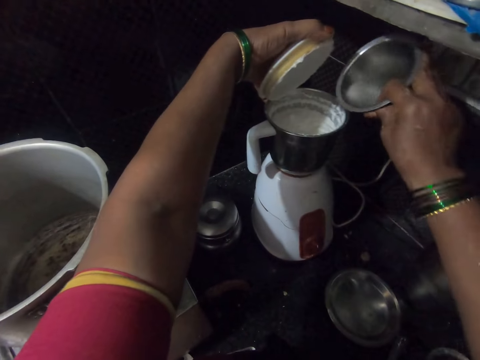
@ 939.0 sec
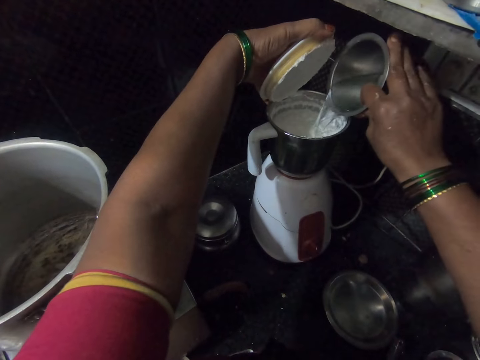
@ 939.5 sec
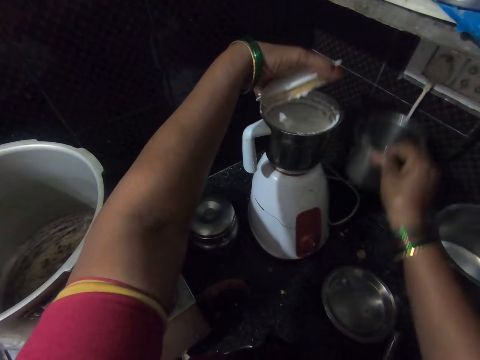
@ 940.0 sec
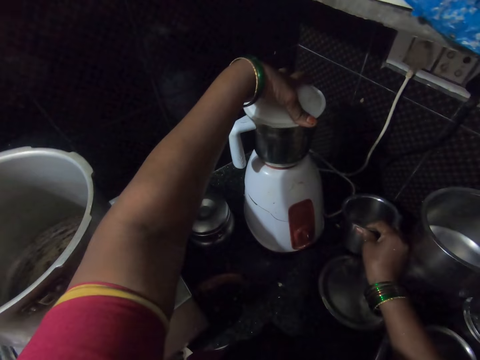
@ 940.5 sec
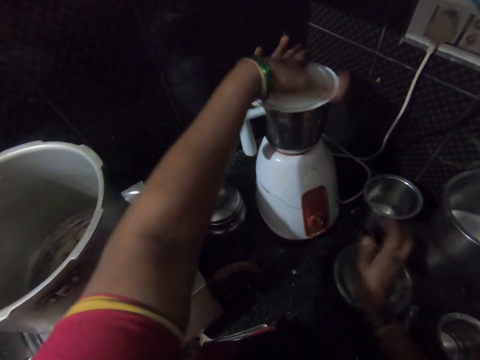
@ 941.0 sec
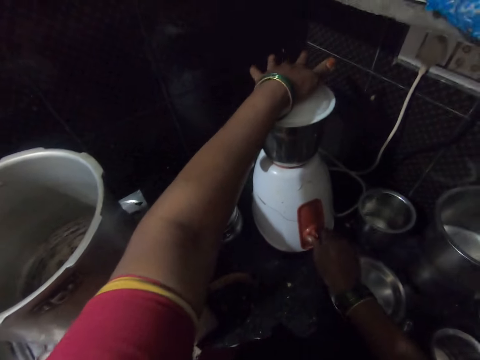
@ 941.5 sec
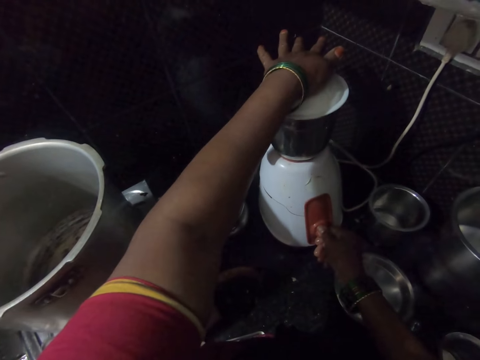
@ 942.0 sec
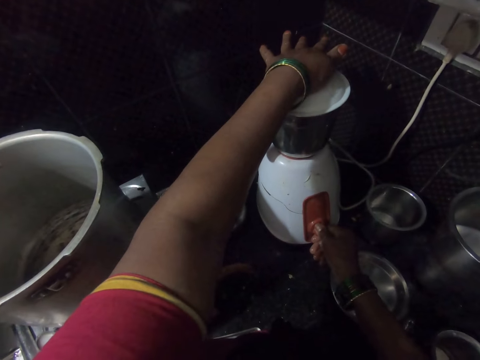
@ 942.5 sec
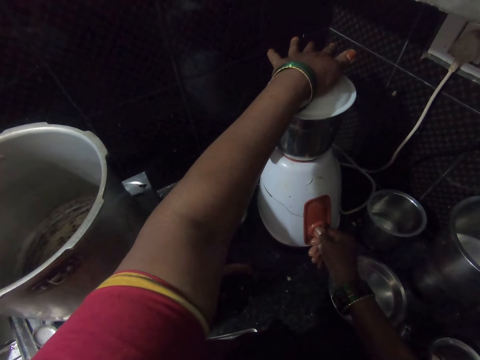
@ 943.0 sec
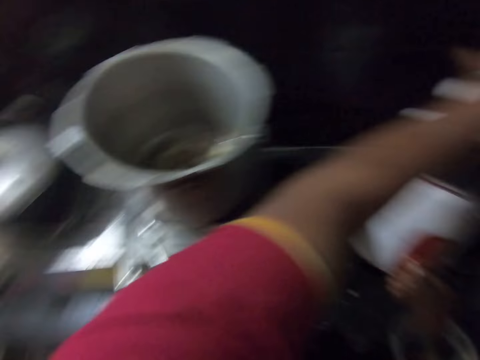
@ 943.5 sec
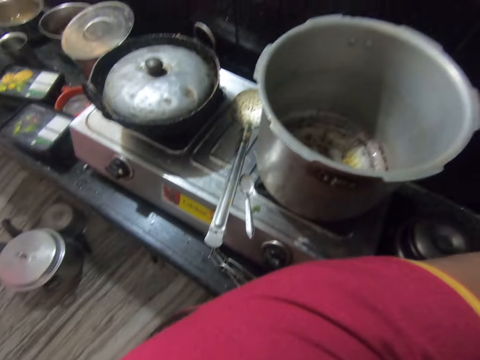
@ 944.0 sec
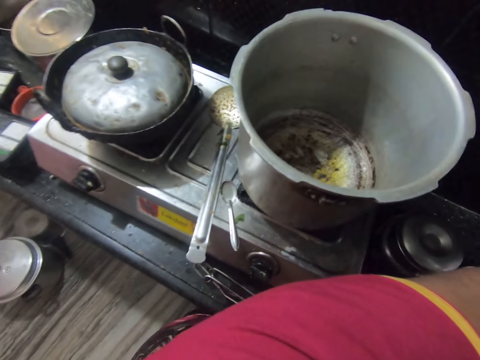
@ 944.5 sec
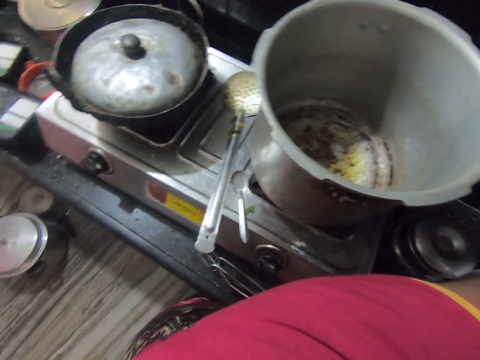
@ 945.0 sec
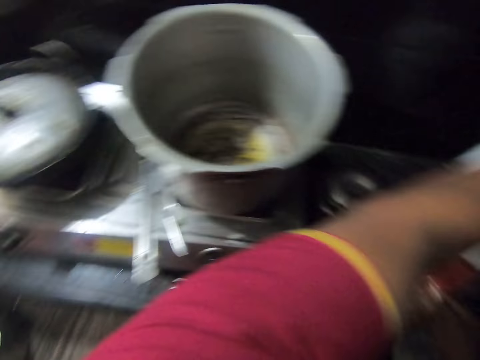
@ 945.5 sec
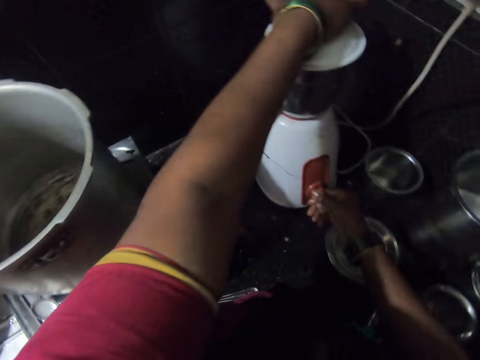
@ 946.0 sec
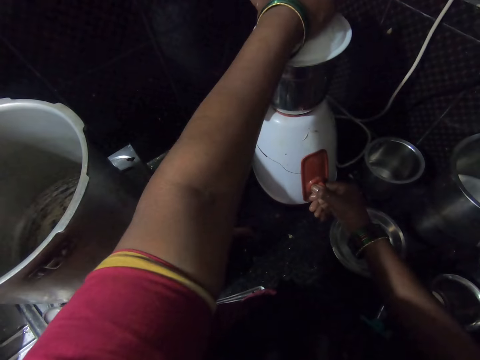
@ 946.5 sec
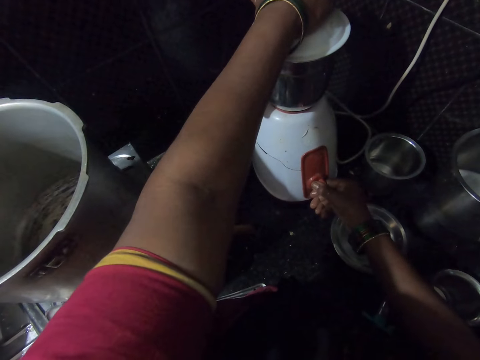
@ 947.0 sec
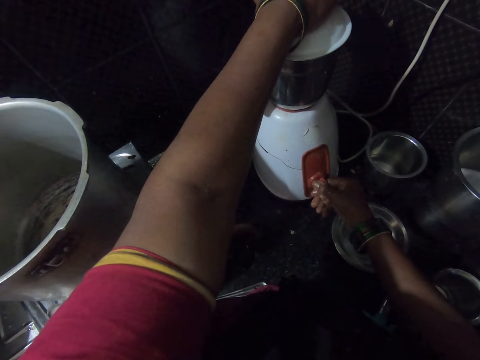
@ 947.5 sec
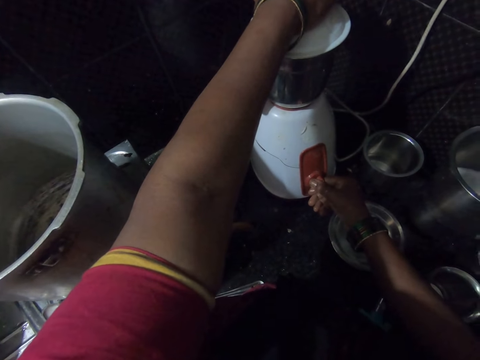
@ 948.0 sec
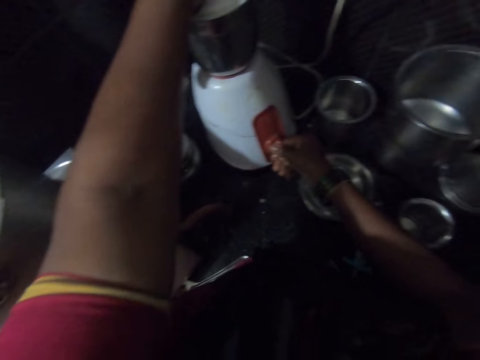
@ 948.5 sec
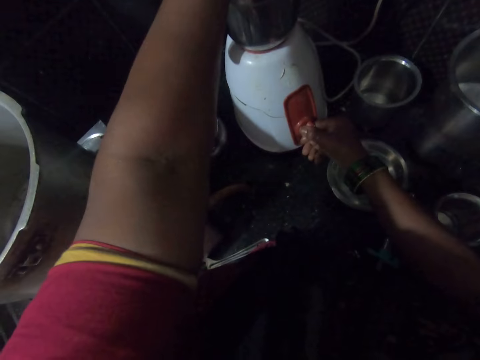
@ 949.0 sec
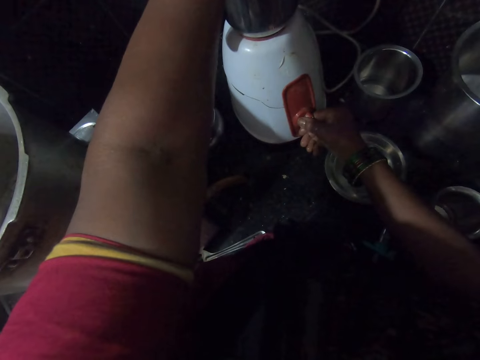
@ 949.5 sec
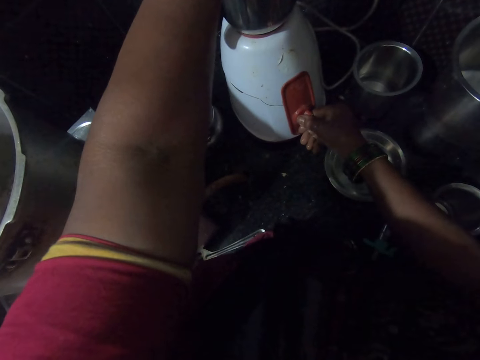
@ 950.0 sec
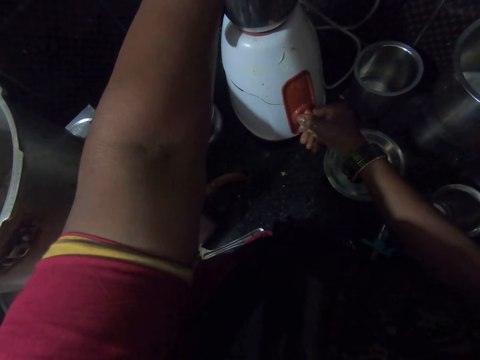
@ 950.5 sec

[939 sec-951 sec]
The camera wearer puts water into the blender cup. They close the blender. They put down the tumbler. They turn on the blender. They look at the pot.

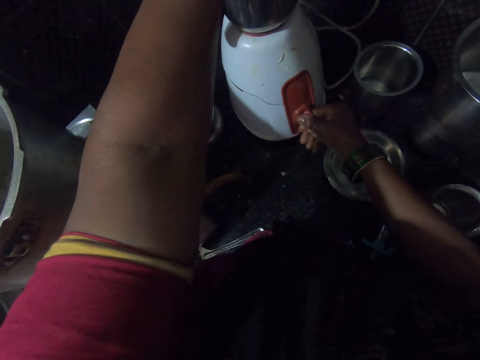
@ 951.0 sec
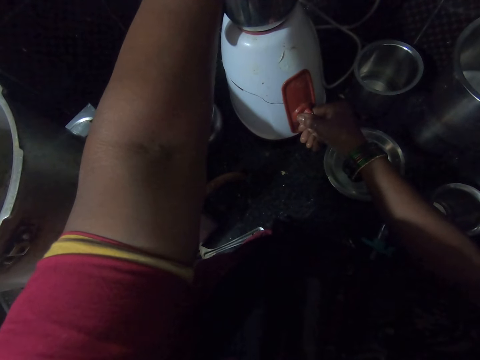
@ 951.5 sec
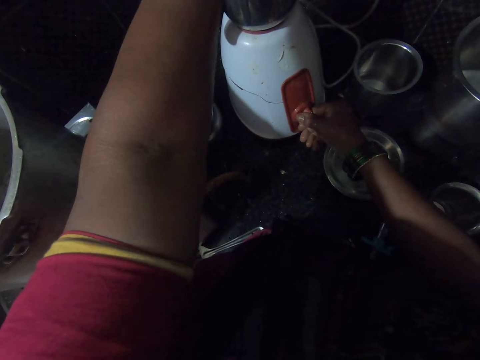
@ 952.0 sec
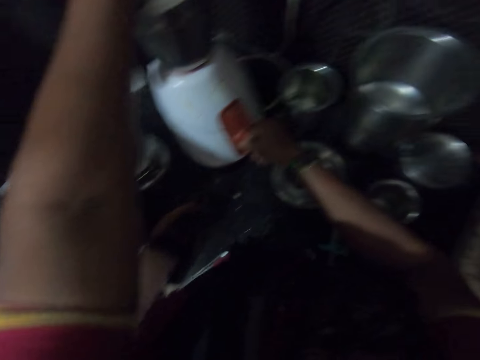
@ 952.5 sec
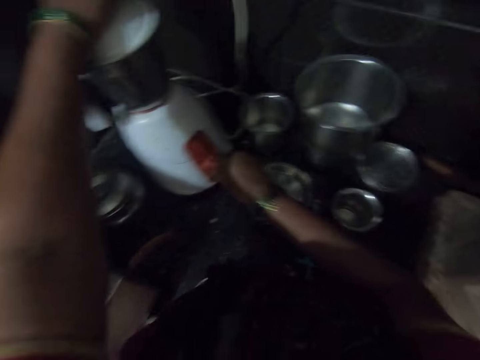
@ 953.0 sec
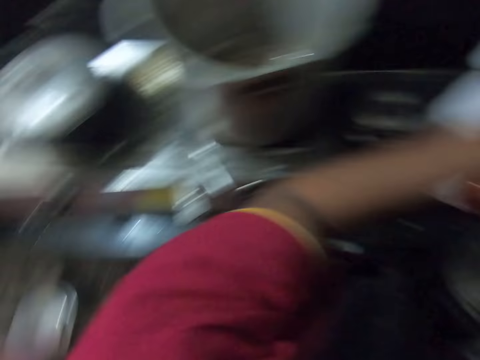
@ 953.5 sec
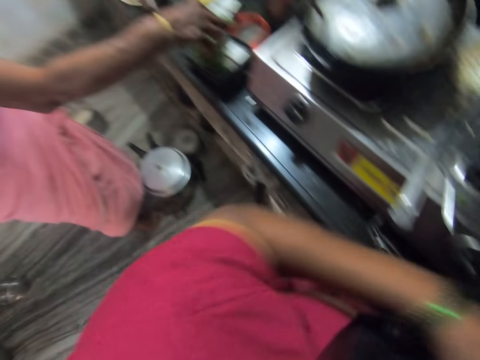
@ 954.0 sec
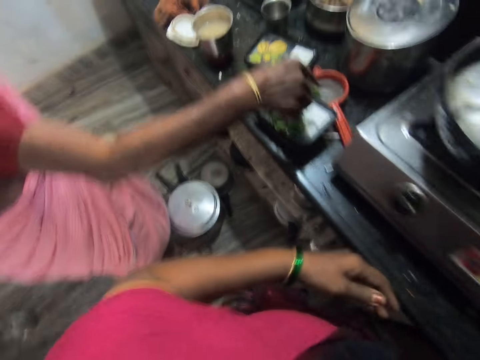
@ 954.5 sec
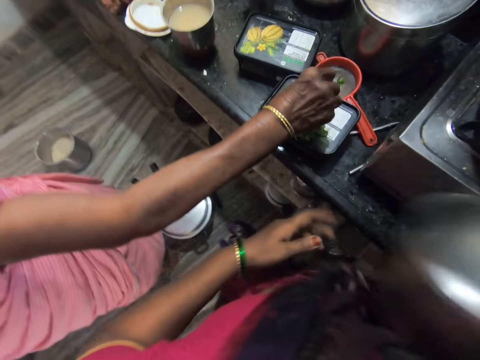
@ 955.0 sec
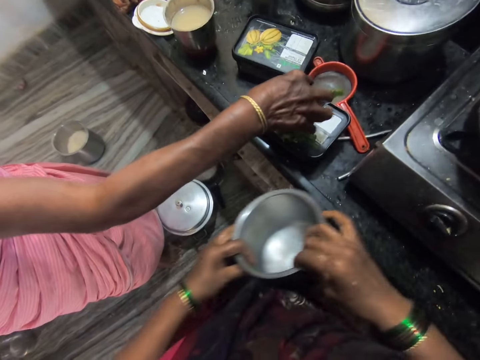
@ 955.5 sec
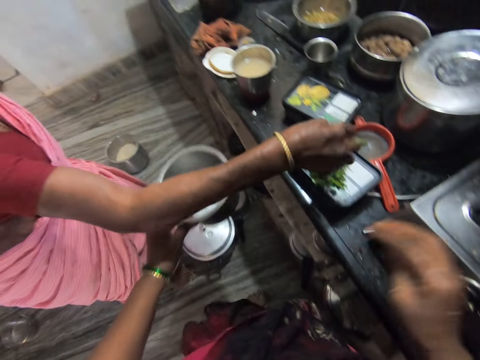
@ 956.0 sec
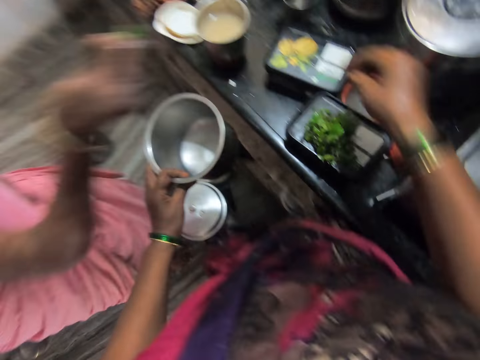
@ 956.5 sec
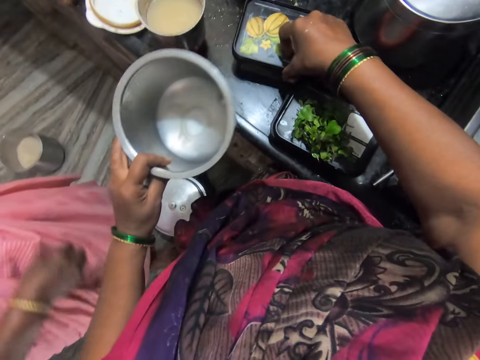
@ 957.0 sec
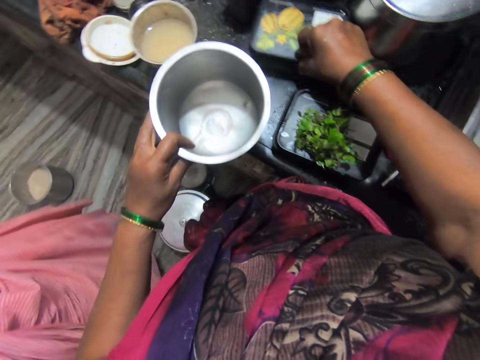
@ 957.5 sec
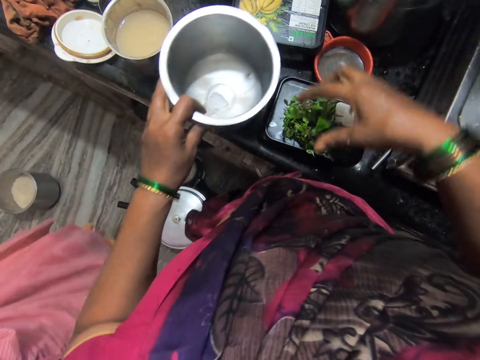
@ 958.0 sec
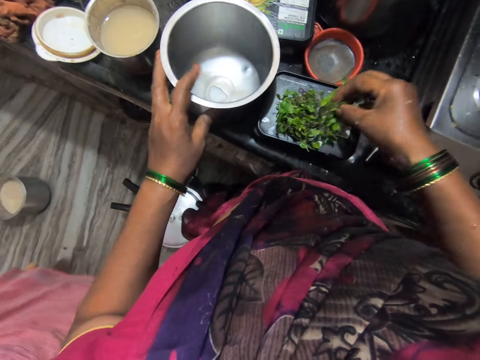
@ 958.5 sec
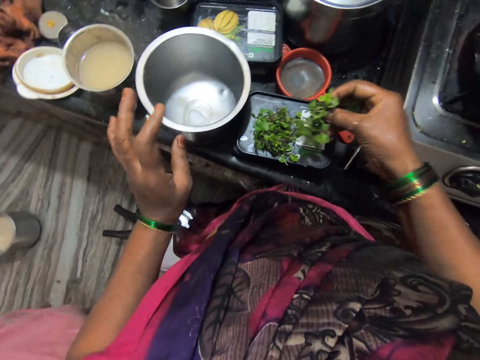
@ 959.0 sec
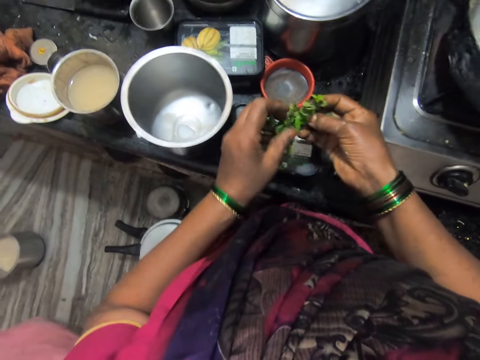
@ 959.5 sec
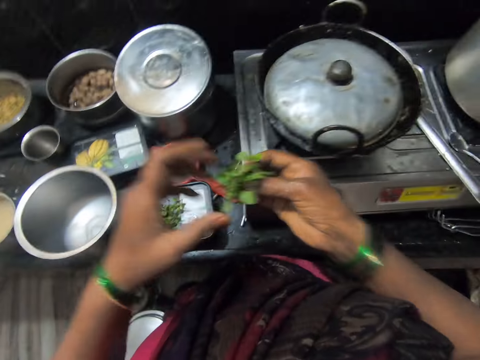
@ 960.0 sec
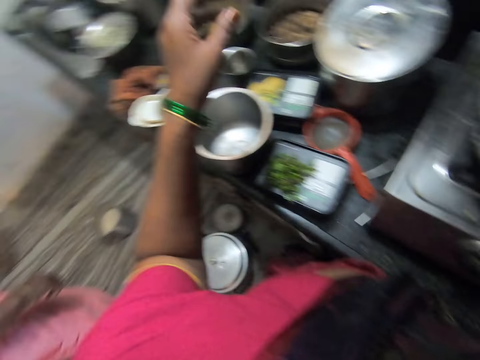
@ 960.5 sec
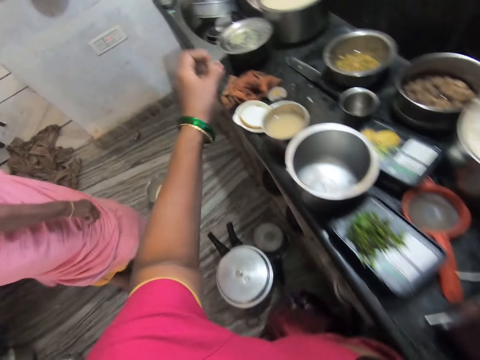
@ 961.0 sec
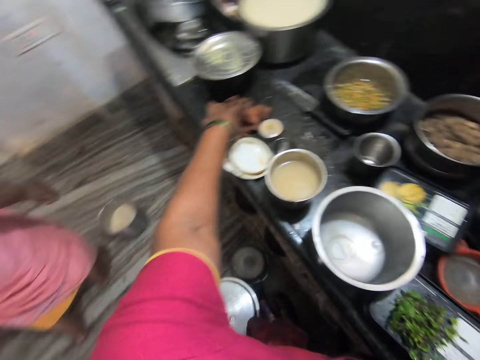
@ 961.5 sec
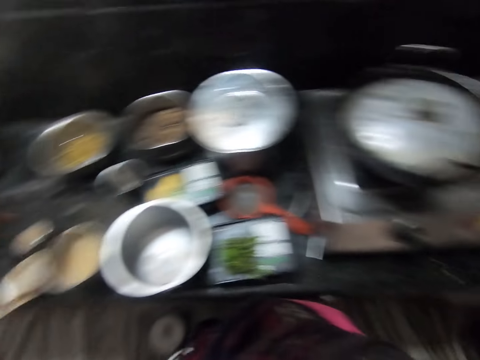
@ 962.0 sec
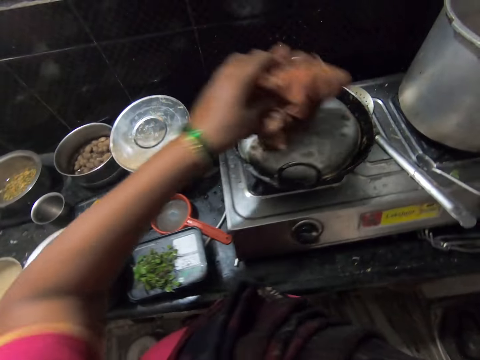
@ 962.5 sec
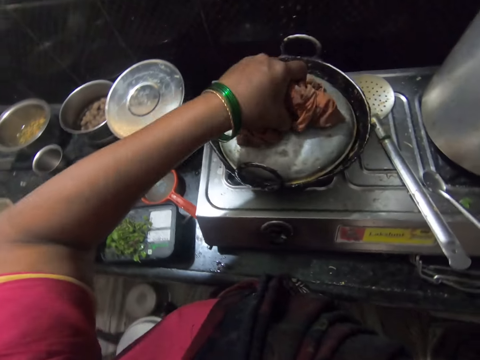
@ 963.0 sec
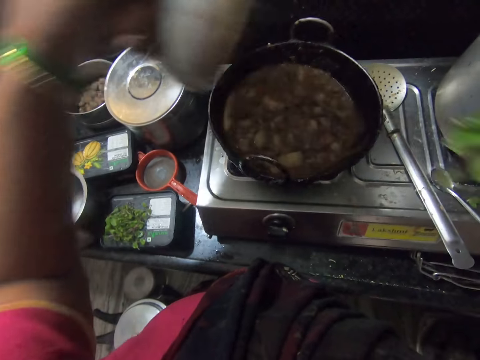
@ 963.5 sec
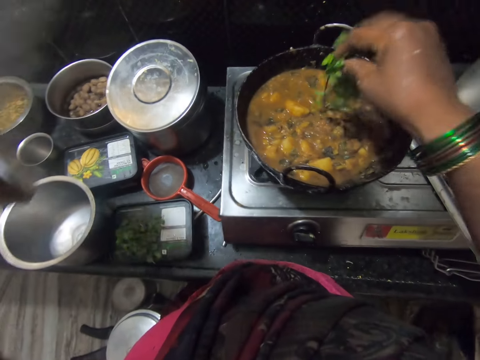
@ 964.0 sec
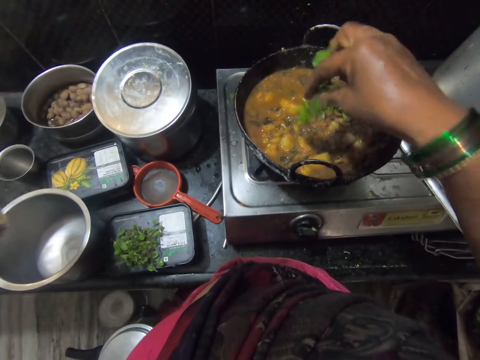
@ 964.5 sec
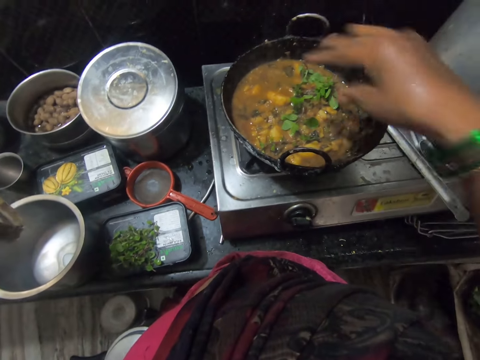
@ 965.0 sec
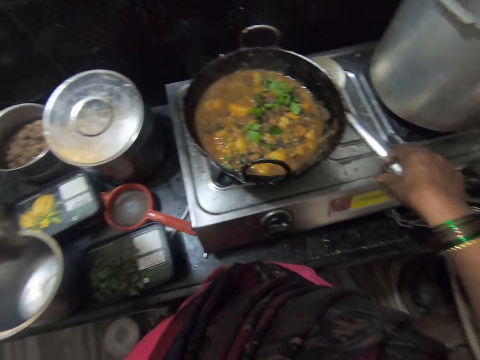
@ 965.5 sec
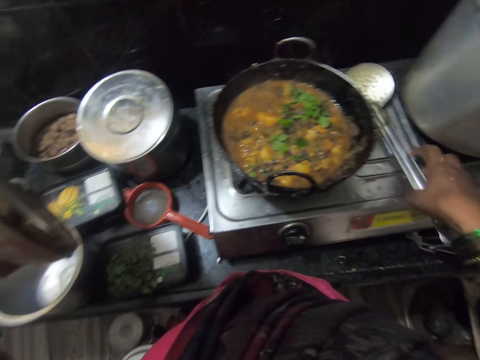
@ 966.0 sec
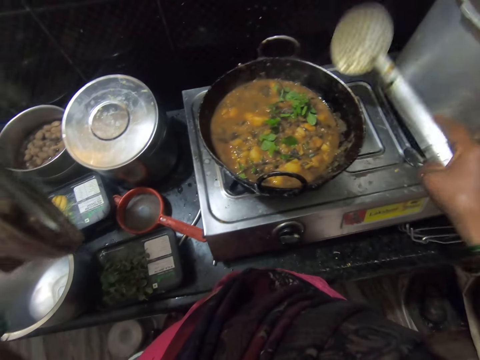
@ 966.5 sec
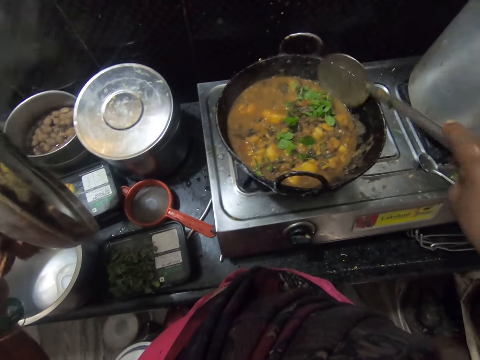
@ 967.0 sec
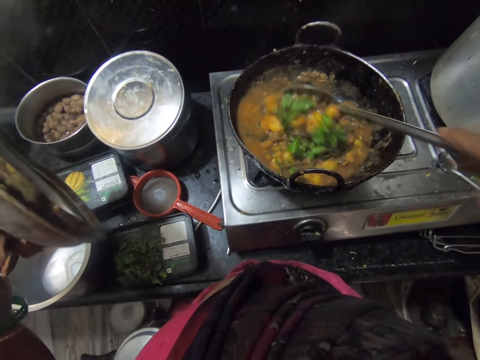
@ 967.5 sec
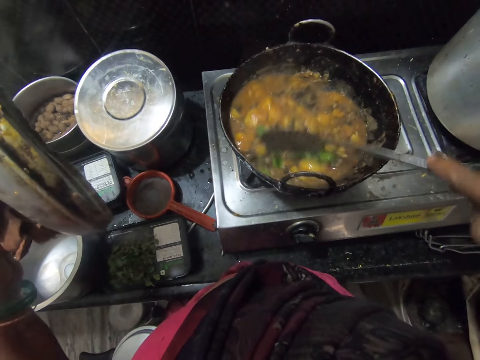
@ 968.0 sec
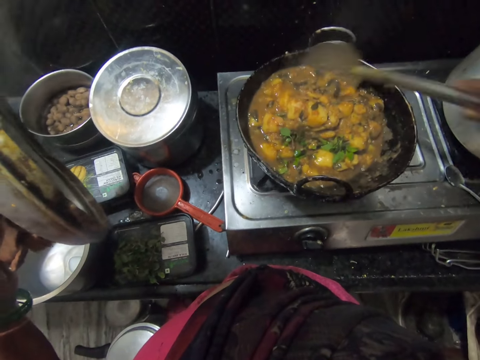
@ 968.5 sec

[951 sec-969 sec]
The camera wearer turns off the blender. They turn around. A woman puts leafy spices on a container. The camera wearer moves a container. They take the leafy spices. They drop a bowl on the kitchen counter. They take the towel. They open a pot lid. They put the leafy spices in the food. They take a skimmer spoon. They stir the food.
